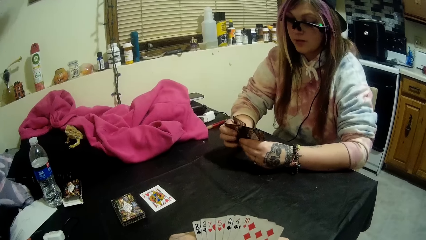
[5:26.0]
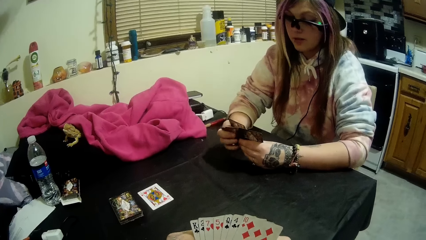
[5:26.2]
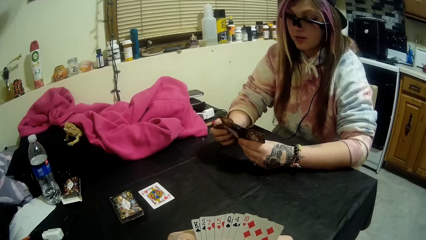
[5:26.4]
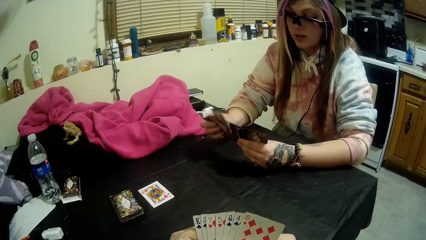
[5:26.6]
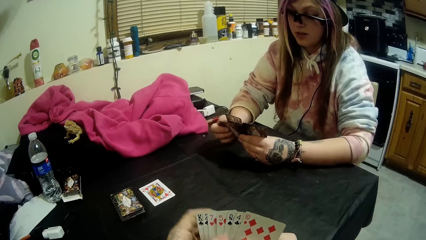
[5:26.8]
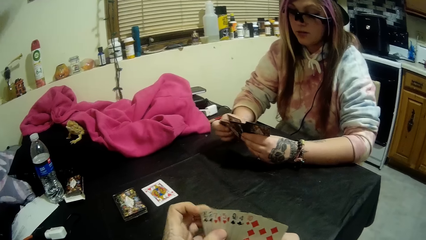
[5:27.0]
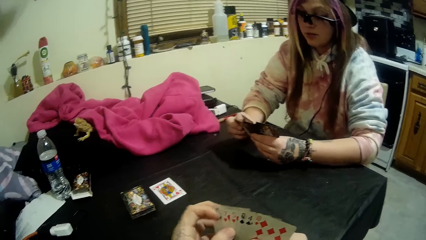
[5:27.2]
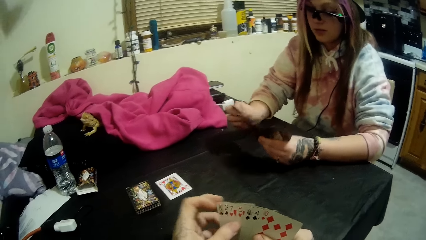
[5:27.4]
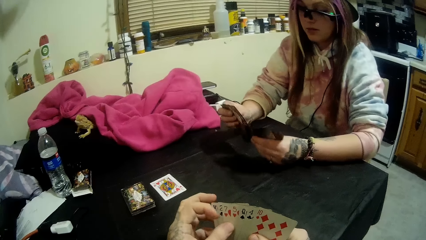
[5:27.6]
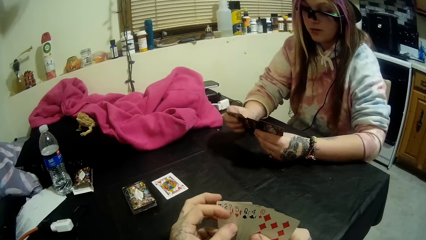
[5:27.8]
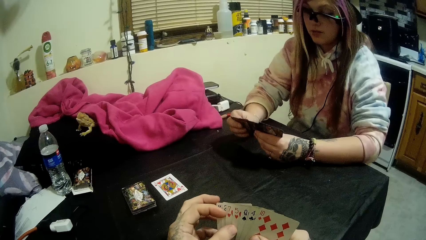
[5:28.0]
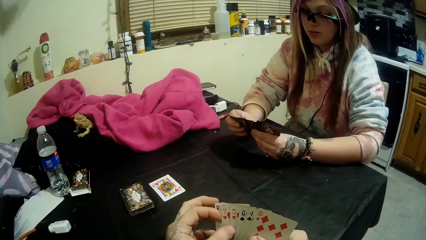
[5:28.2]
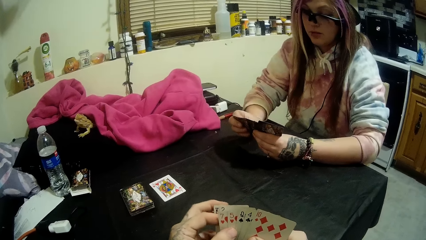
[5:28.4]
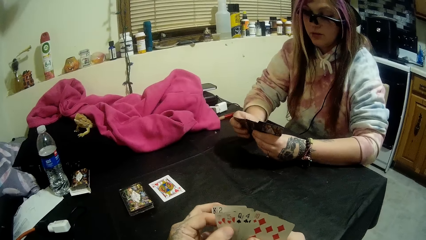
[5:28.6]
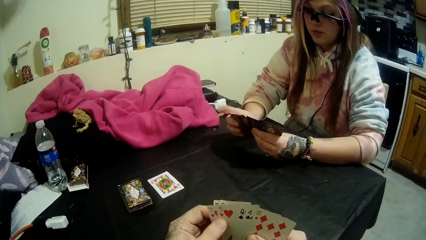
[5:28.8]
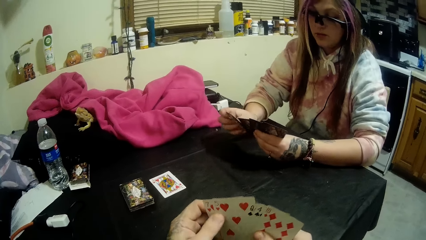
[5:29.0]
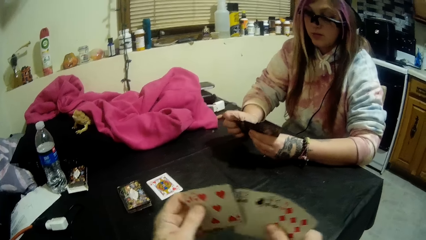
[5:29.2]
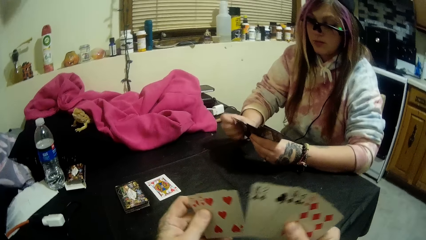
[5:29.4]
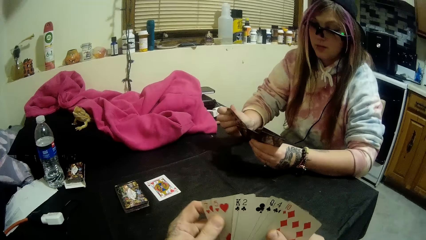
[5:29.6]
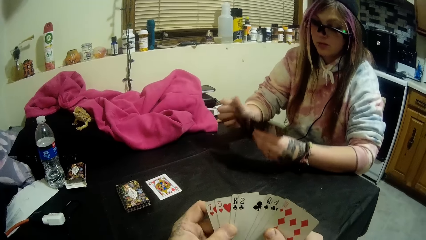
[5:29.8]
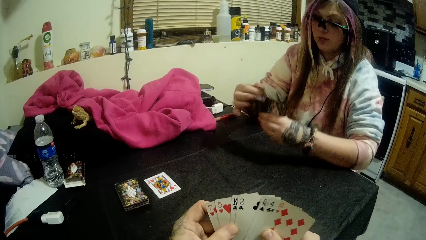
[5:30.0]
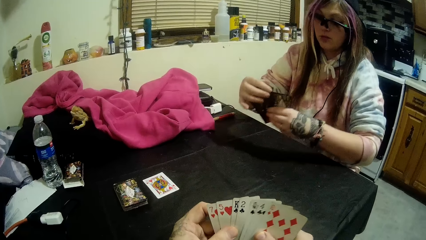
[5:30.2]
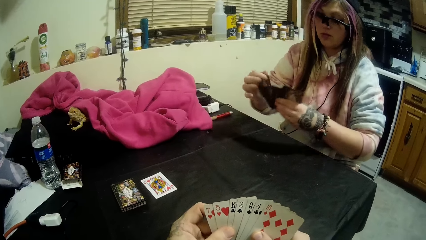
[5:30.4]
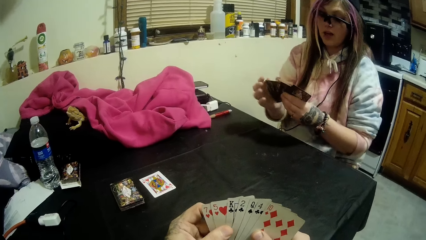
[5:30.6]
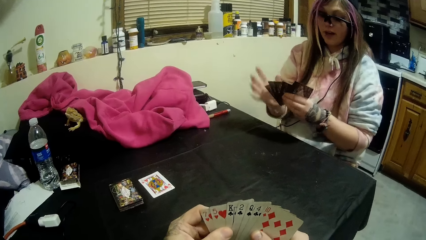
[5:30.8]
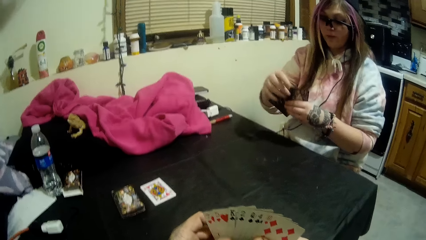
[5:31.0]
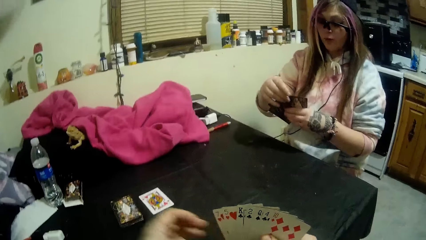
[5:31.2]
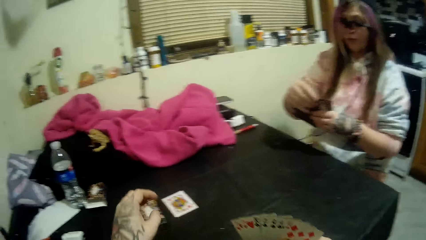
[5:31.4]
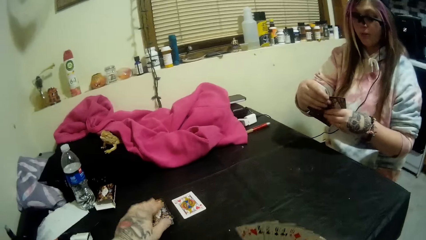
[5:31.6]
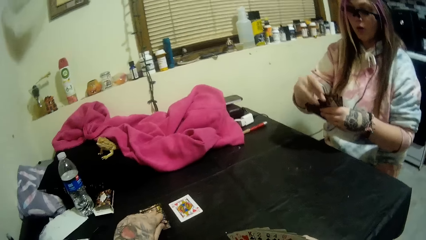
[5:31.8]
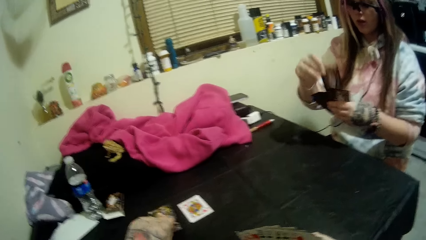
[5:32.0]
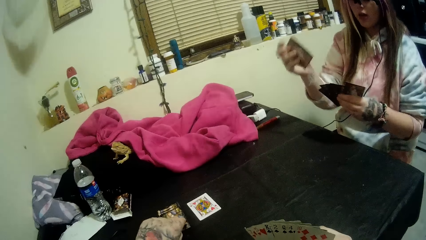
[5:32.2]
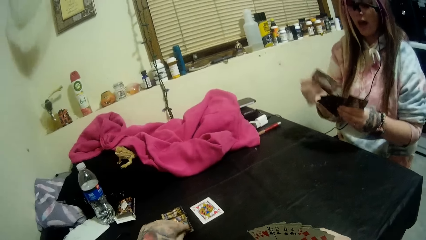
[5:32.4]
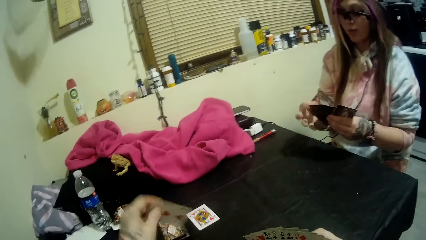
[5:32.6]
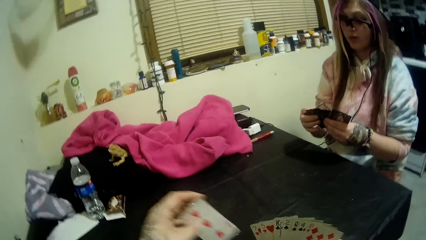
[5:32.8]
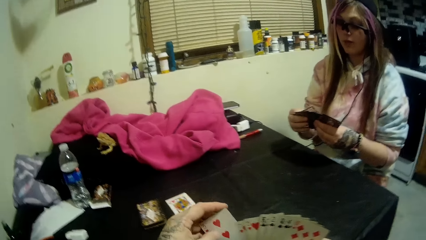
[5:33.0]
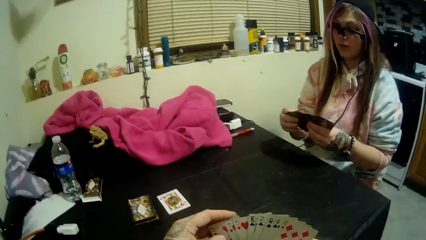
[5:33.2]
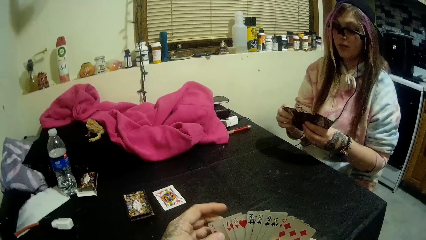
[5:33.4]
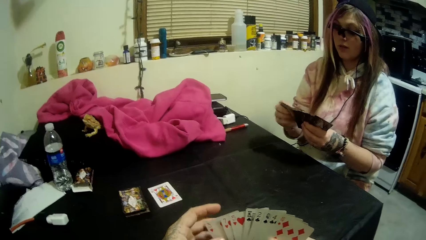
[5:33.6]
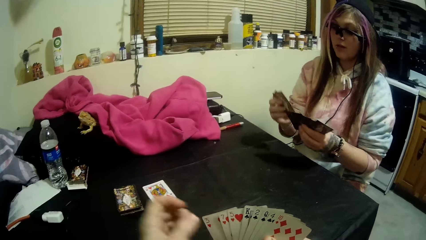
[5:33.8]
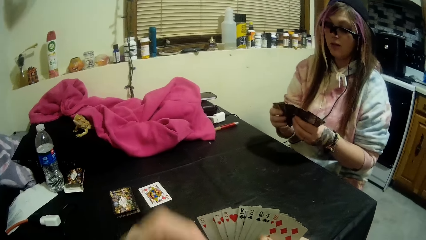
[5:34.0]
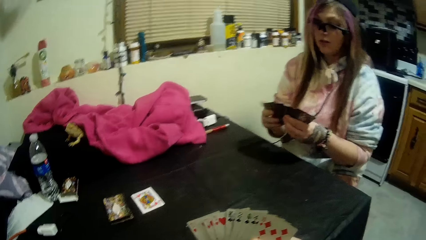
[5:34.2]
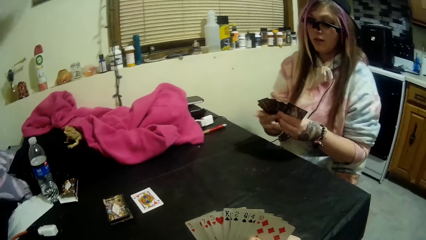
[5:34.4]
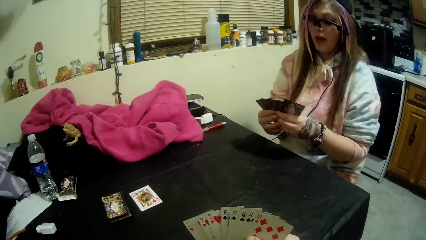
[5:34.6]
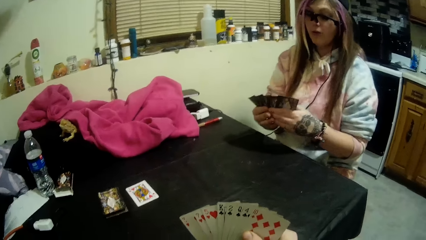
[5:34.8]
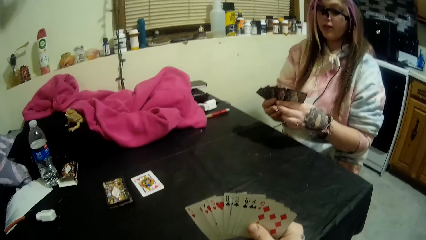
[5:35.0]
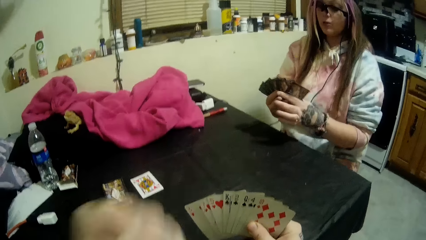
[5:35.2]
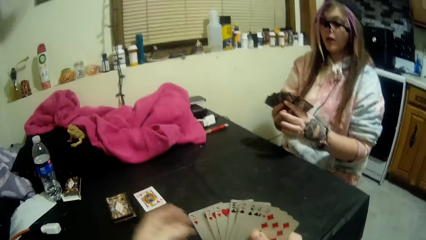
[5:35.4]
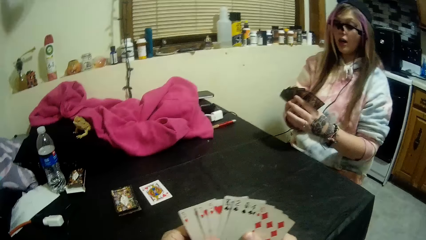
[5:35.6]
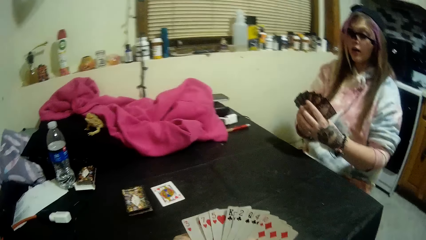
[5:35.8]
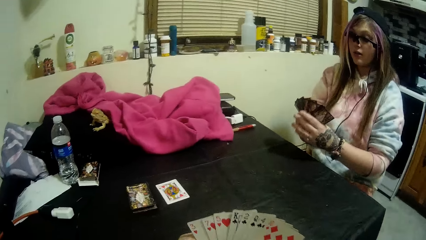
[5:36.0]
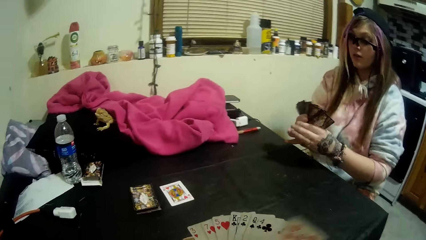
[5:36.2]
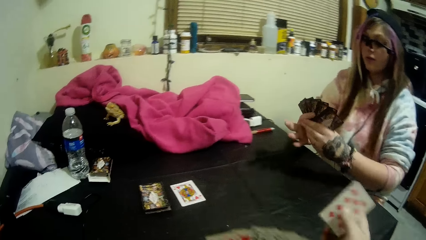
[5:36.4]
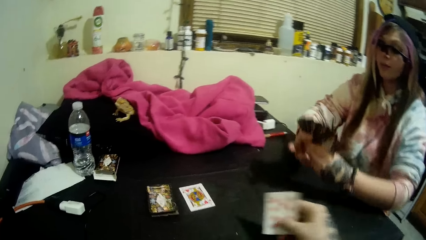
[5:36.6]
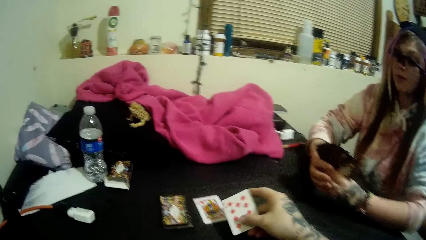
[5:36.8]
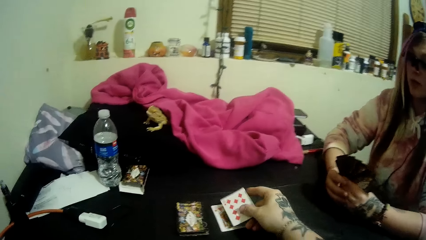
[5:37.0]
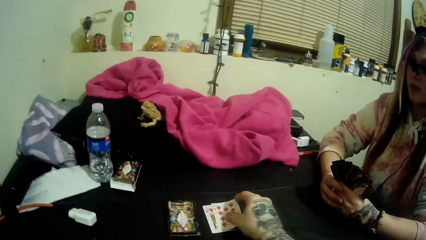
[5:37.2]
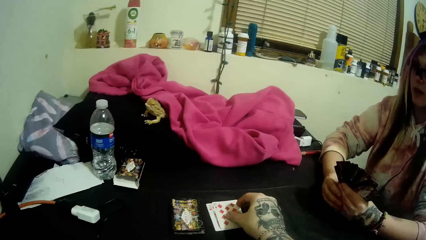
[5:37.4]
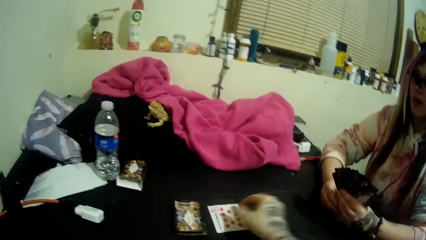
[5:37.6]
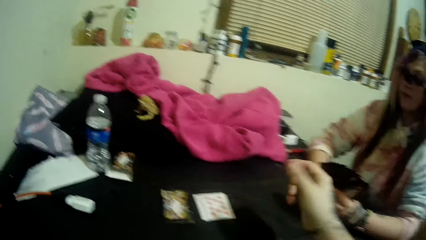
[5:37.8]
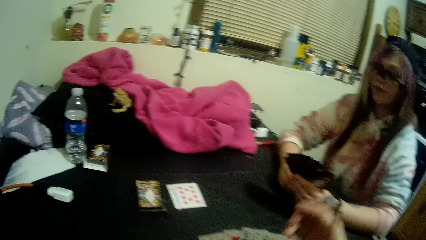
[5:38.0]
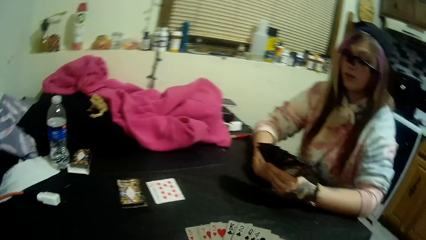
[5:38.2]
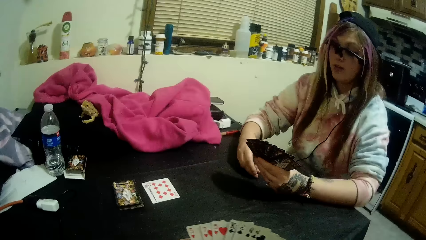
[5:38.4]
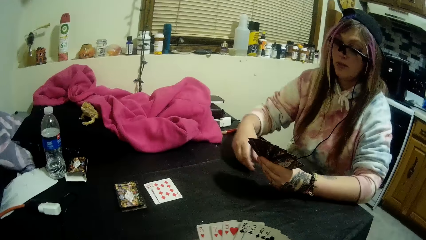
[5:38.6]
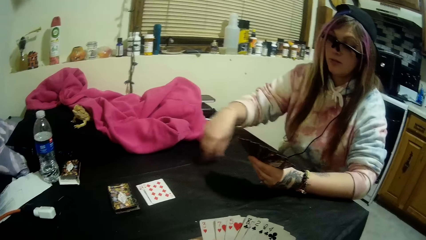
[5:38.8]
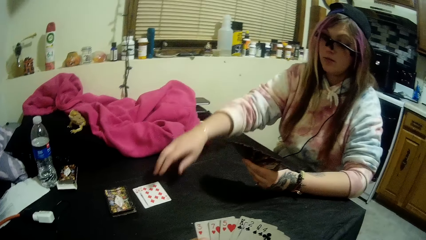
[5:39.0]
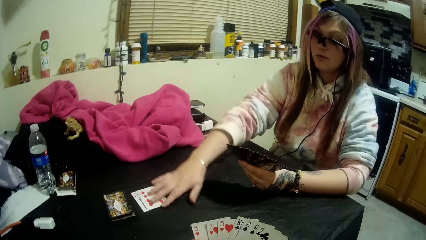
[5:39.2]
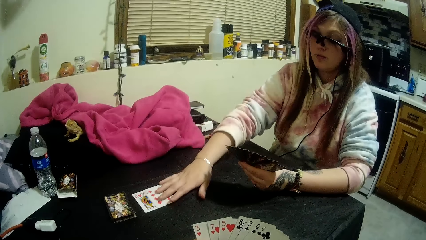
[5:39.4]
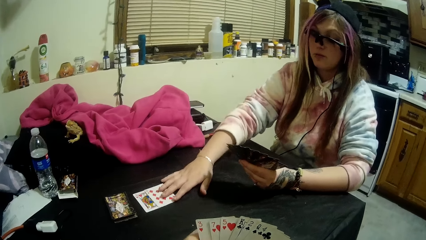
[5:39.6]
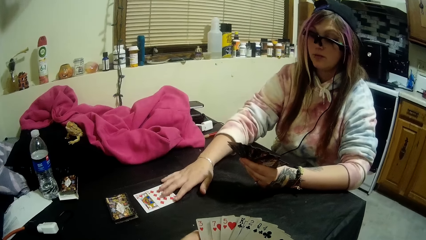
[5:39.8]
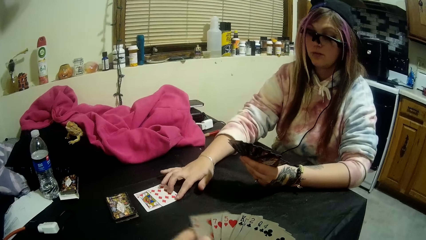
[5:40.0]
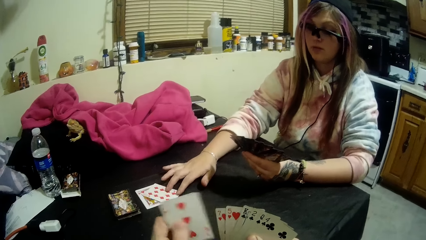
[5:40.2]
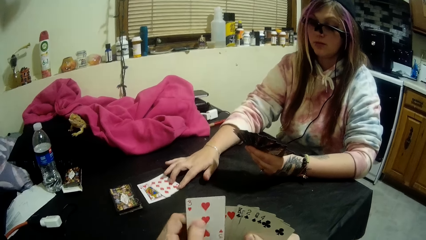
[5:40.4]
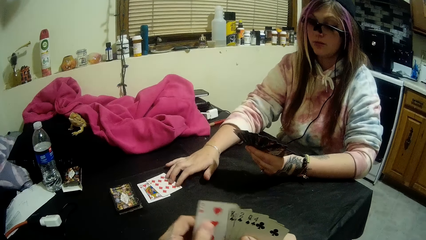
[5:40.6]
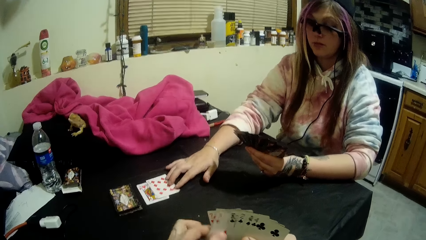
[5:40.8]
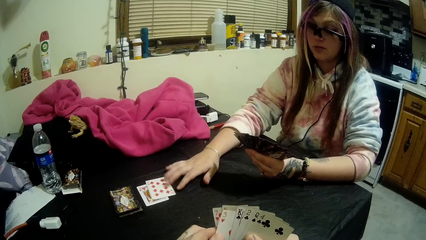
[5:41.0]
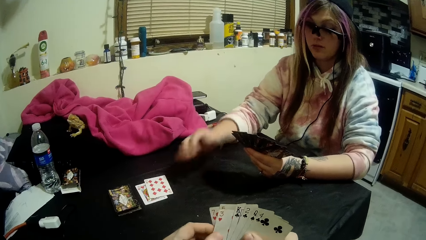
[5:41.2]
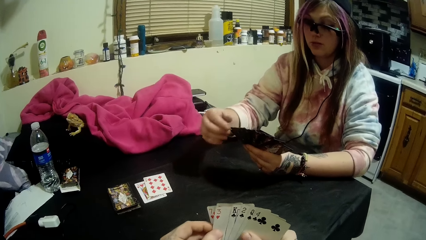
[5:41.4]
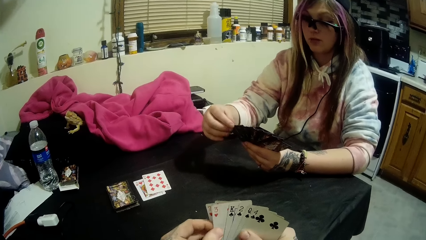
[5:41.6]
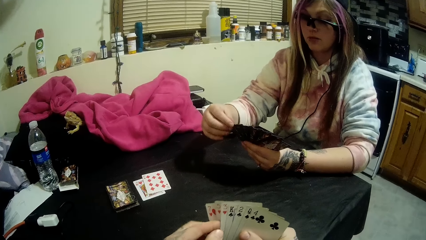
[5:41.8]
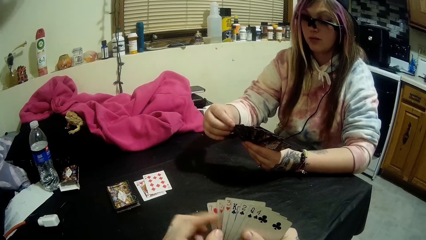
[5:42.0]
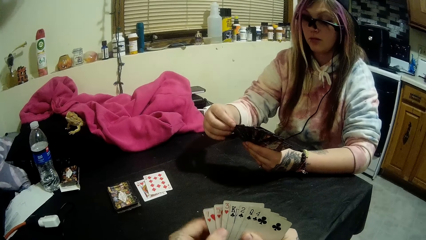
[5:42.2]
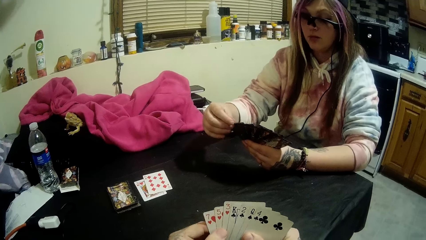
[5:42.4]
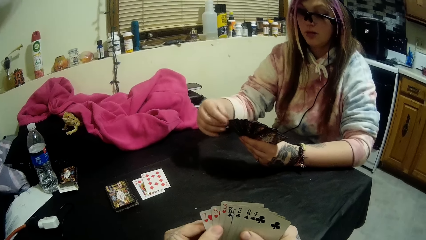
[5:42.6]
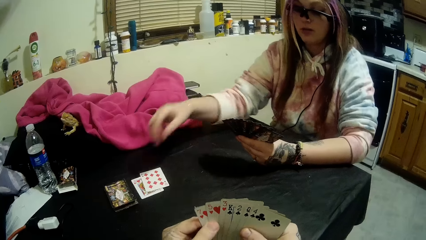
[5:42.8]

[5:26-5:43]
The camera wearer picks up a card from the stack of cards with his left hand. He drops a card in his hands on the card beside the stack of cards. The woman touches the cards beside the stack of cards with her right hand.
